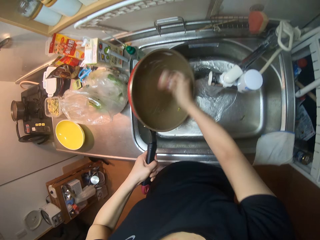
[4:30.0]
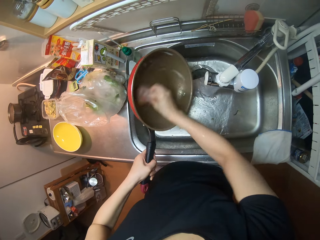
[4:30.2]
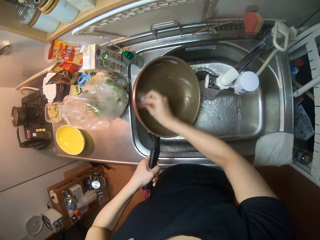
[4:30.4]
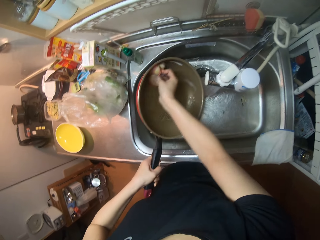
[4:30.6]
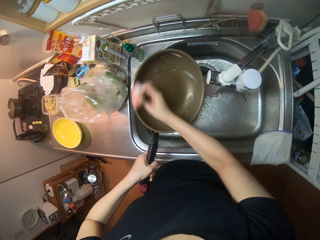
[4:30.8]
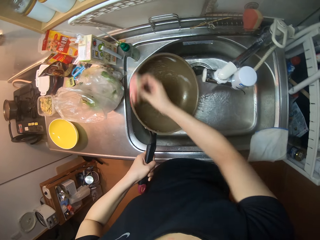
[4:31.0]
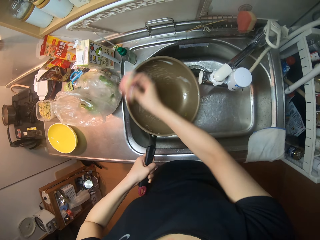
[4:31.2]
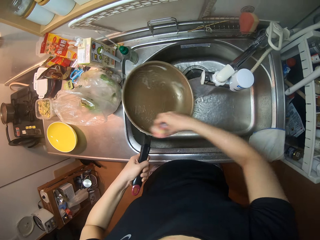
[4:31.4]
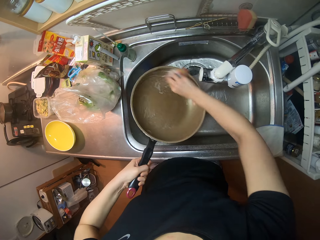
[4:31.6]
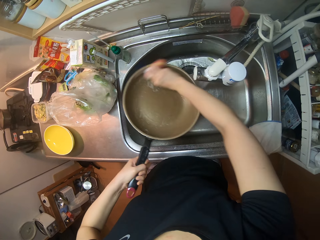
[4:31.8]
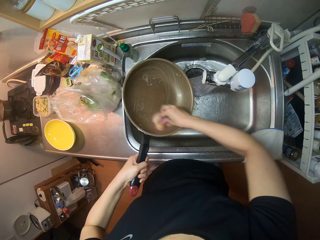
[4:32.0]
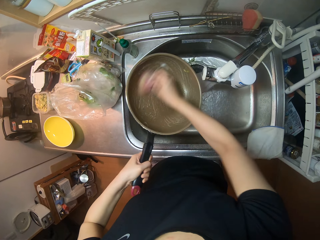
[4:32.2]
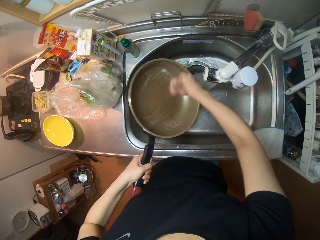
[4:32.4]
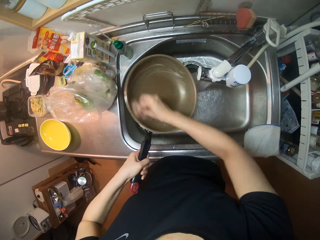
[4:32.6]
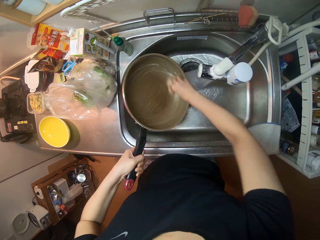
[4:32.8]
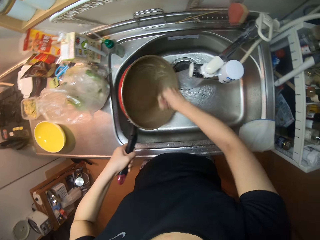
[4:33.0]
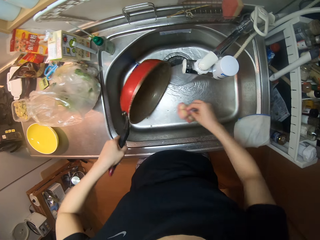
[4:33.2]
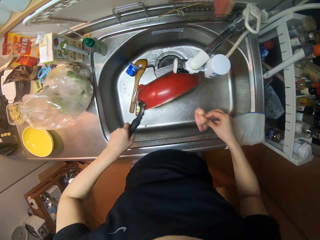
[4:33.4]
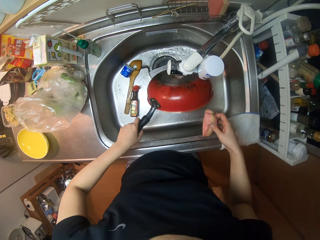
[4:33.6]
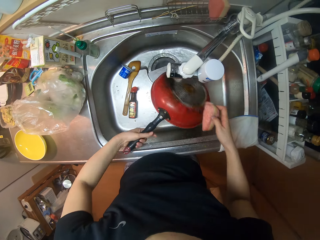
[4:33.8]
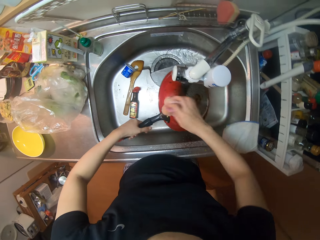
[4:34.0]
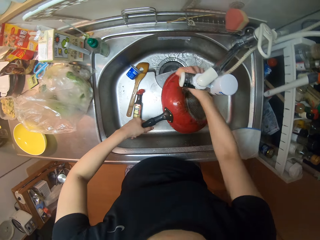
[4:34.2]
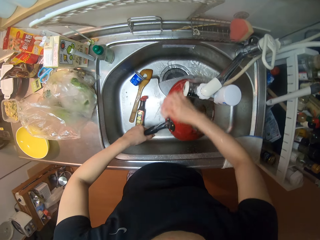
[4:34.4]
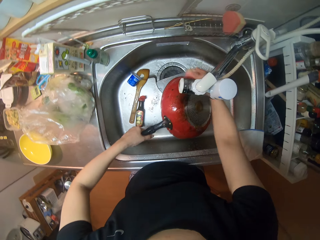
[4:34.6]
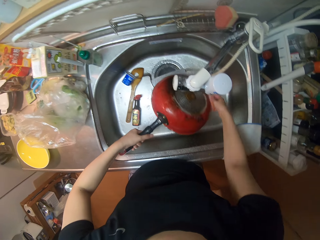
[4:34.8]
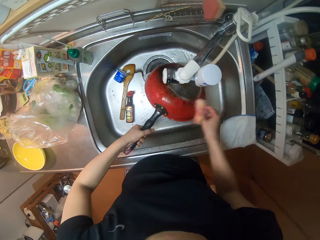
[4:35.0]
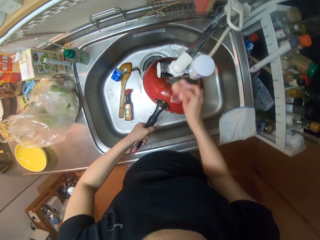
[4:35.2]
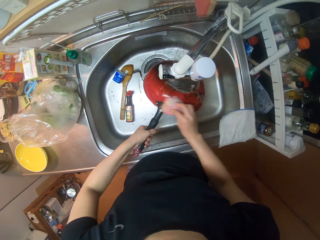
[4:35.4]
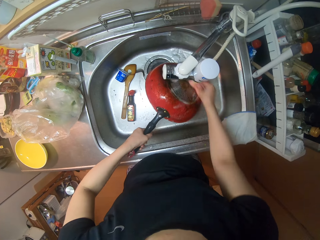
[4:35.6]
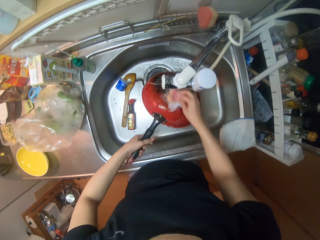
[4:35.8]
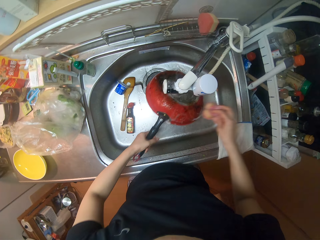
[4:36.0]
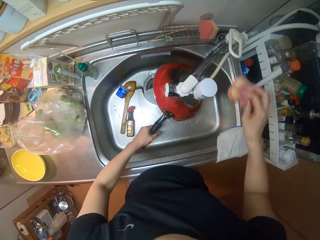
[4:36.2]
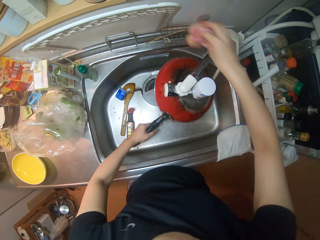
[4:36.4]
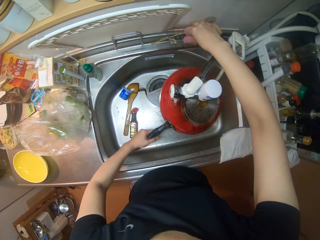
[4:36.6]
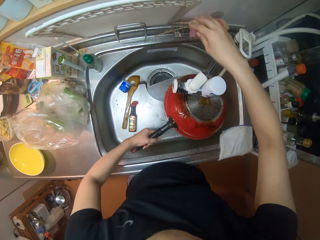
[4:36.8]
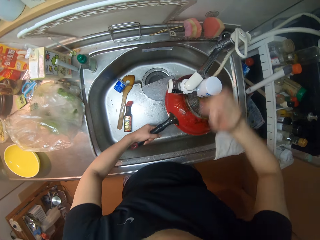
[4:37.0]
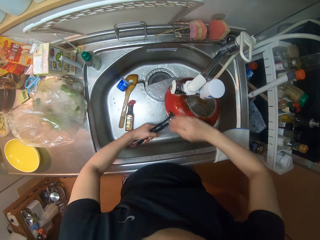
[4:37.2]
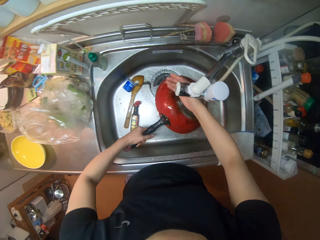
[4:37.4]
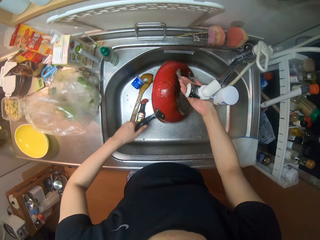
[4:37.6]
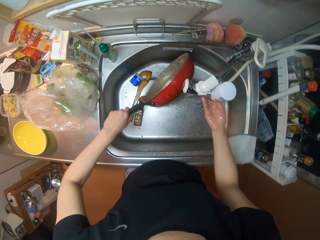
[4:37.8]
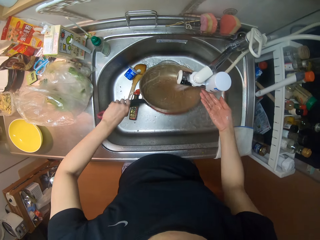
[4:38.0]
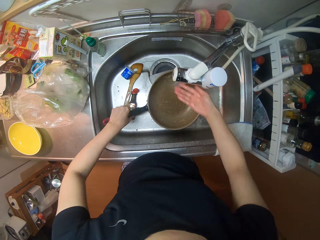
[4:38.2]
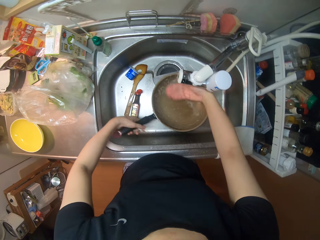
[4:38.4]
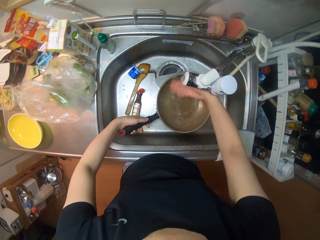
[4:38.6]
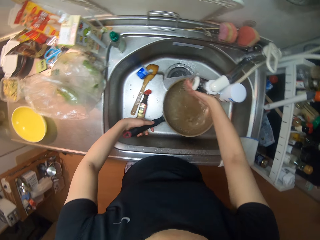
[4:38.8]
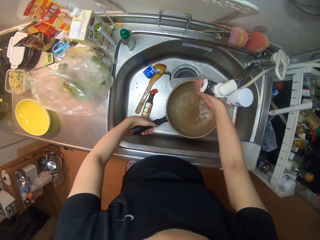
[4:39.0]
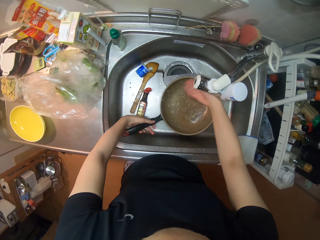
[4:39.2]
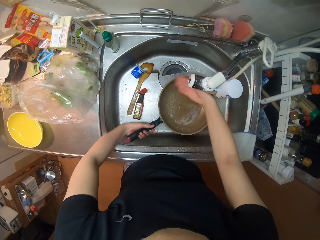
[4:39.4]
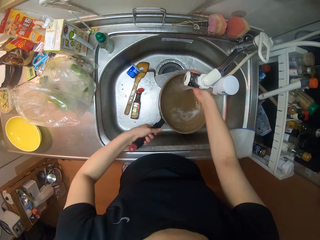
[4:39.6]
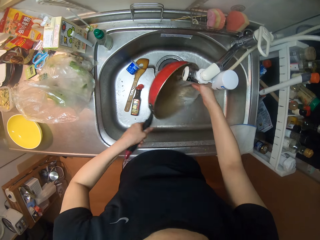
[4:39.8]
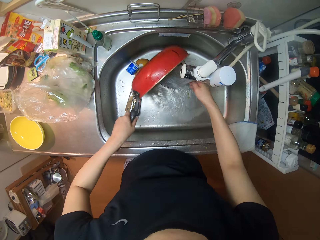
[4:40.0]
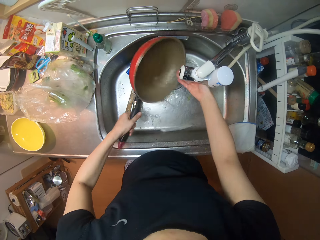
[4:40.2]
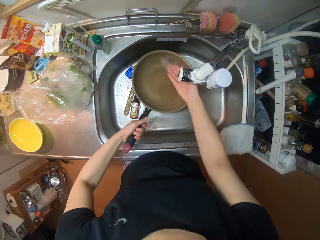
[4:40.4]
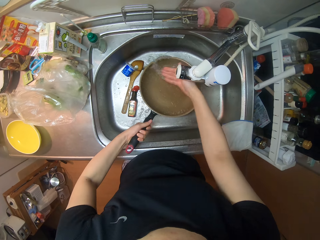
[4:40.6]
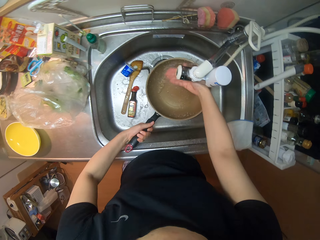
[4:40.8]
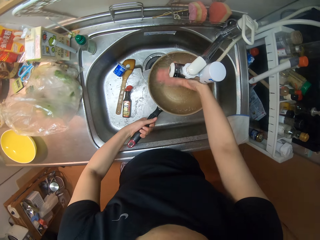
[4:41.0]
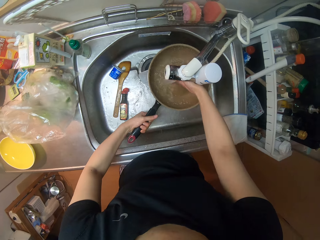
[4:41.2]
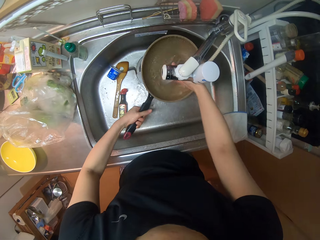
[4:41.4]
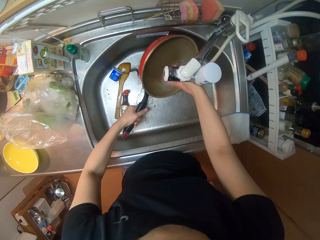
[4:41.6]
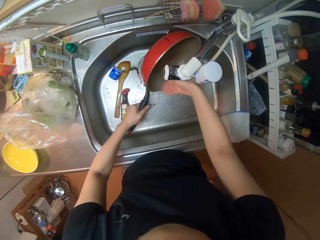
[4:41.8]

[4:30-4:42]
The camera wearer washes the pan with the sponge in the sink. They put the sponge on the sponge holder and rinse the pan.

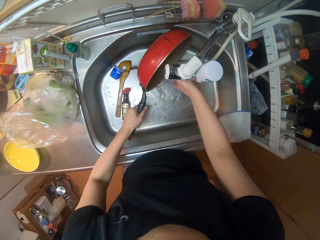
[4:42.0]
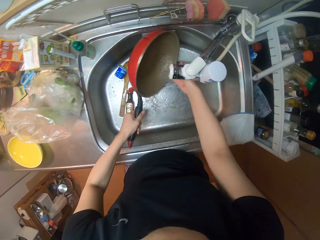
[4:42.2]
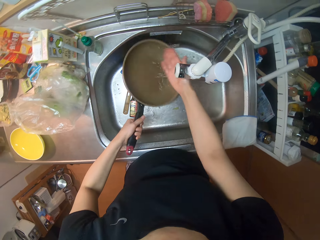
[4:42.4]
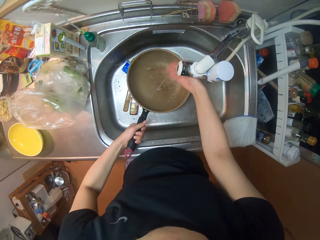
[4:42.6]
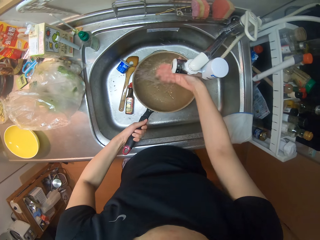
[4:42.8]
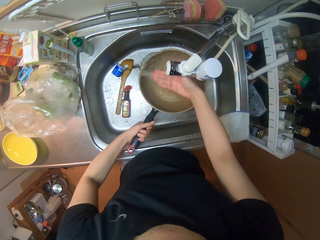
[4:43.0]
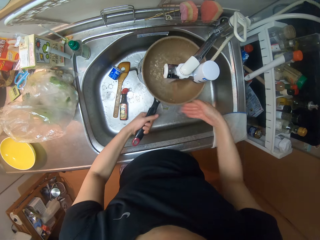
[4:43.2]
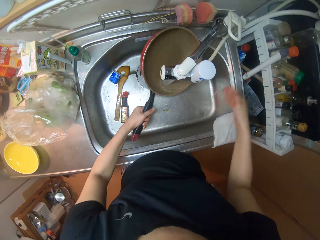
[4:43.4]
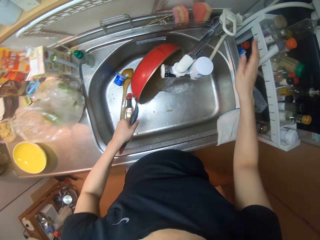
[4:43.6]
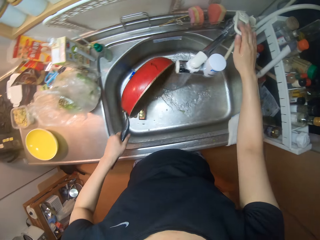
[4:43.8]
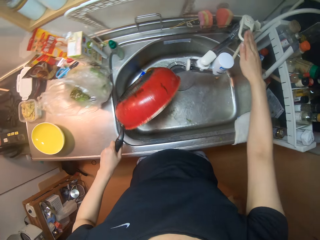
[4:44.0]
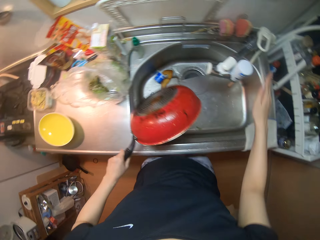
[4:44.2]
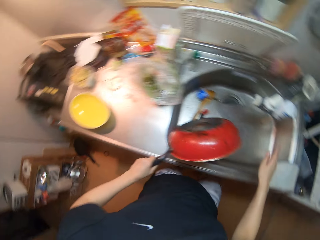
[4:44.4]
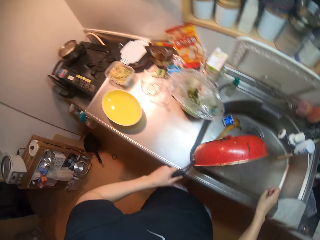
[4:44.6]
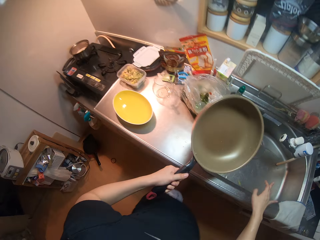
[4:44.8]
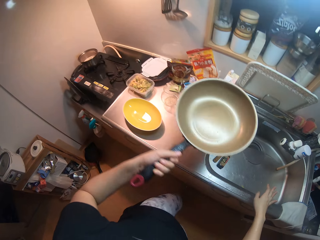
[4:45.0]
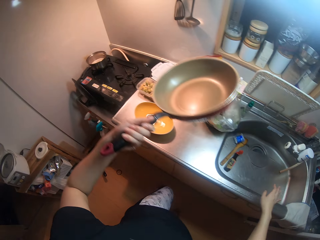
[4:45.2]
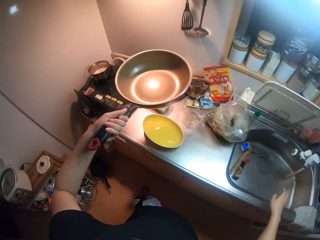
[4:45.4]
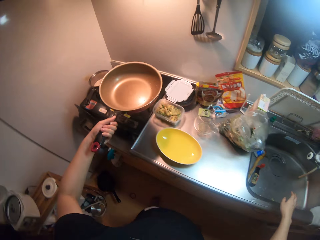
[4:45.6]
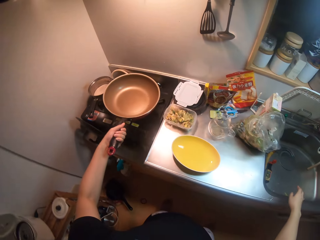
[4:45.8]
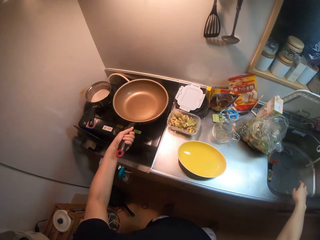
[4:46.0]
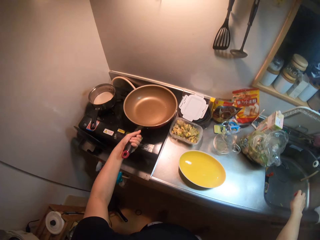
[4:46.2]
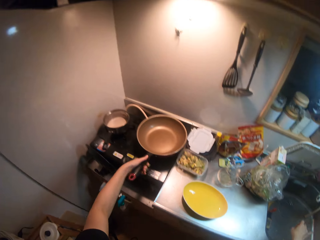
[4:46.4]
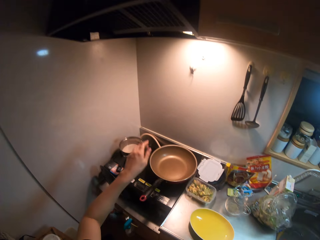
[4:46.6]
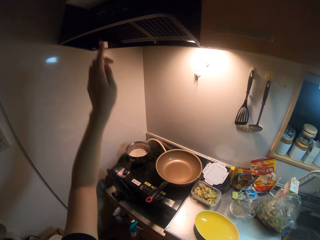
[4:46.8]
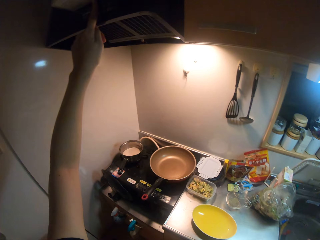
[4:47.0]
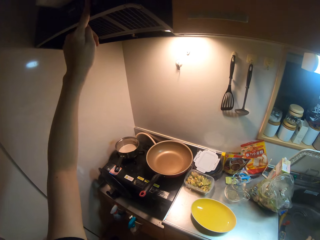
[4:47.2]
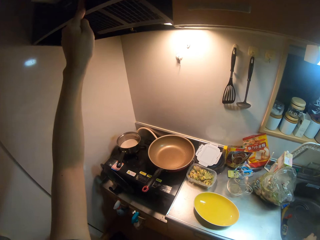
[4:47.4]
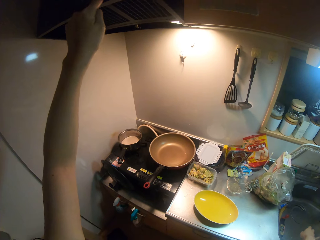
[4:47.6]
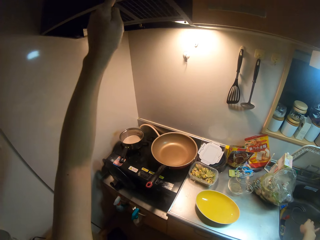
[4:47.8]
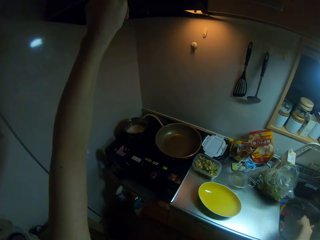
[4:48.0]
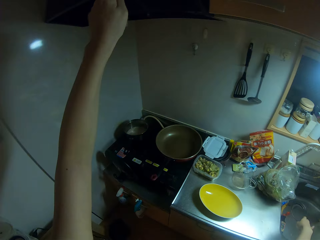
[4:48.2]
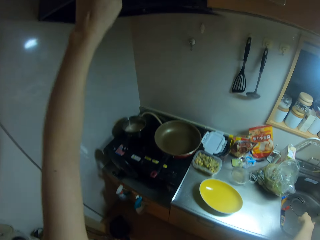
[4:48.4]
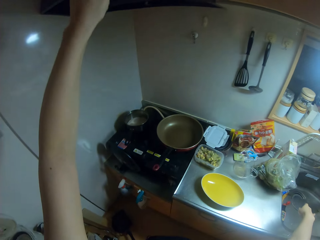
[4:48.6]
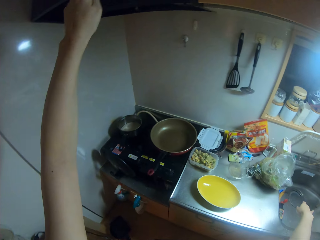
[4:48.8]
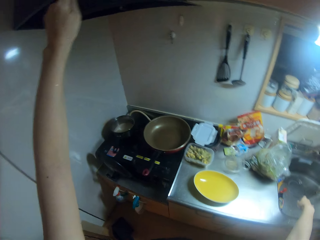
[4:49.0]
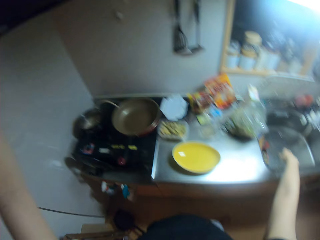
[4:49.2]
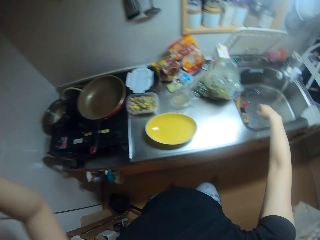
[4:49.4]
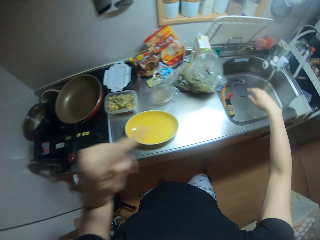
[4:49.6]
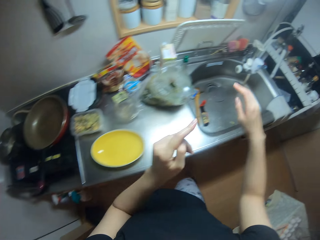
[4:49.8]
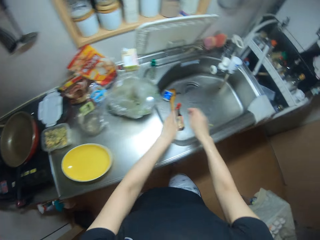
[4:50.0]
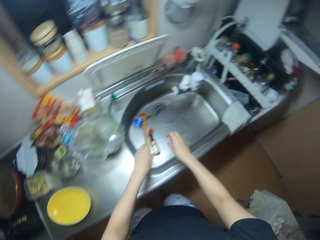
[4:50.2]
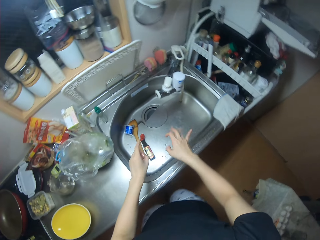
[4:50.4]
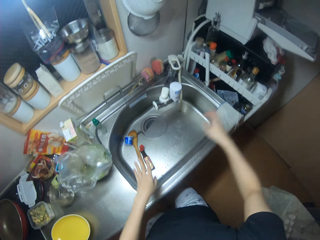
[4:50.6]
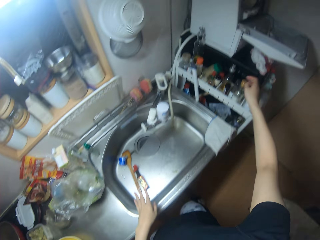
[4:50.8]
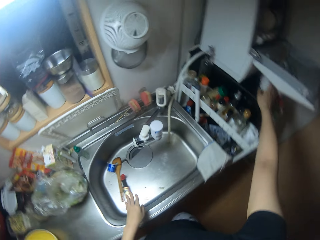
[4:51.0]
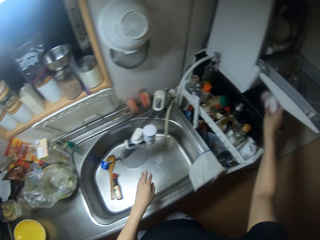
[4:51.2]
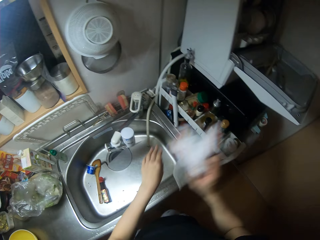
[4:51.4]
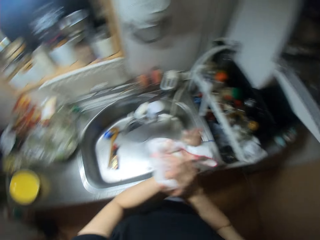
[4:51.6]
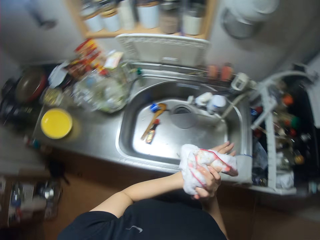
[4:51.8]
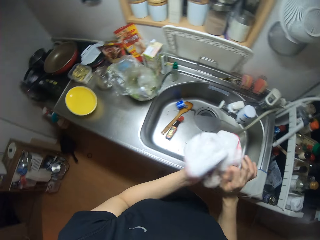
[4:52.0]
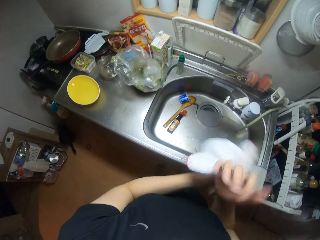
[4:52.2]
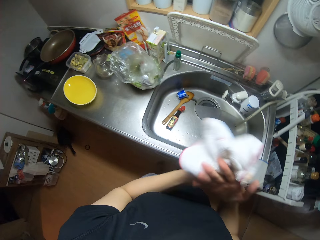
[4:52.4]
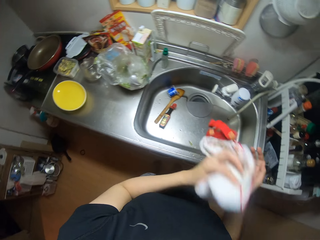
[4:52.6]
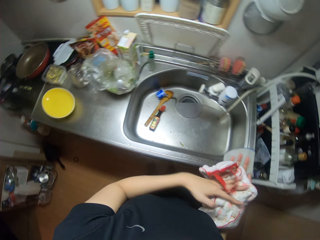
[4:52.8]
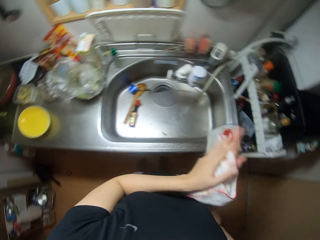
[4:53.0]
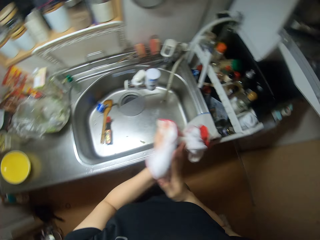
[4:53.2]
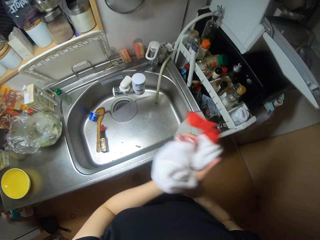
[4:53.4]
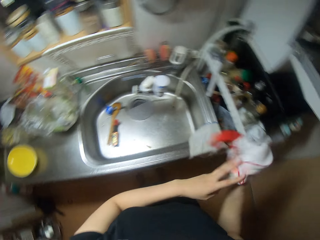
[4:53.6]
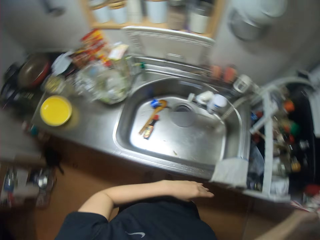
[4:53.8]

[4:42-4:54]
The camera wearer closes the tap and leans a hand on the sink. She drops the frypan on the gas cooker. She turns the light switch off. She moves in the kitchen and takes a towel. She wipes her hands with a napkin.
